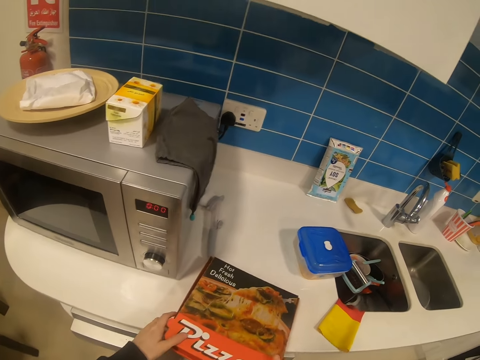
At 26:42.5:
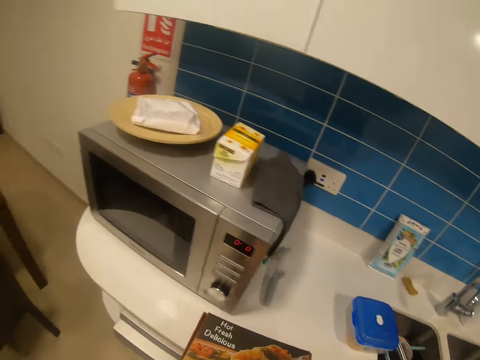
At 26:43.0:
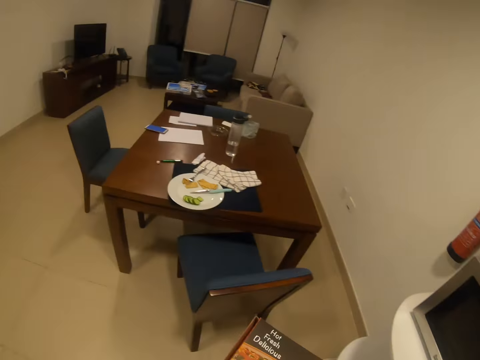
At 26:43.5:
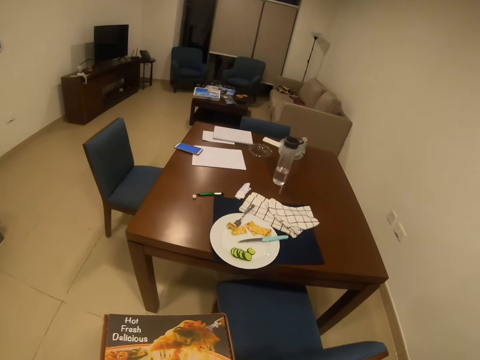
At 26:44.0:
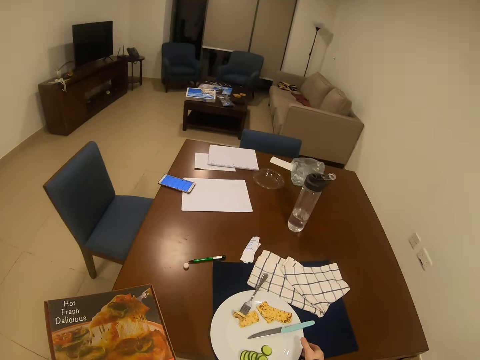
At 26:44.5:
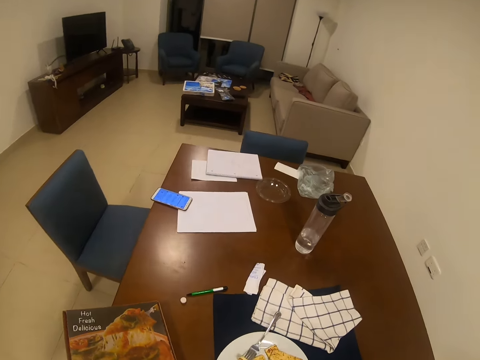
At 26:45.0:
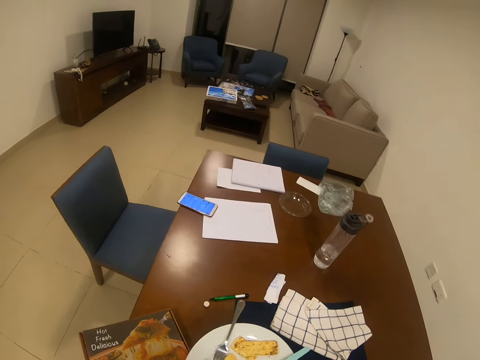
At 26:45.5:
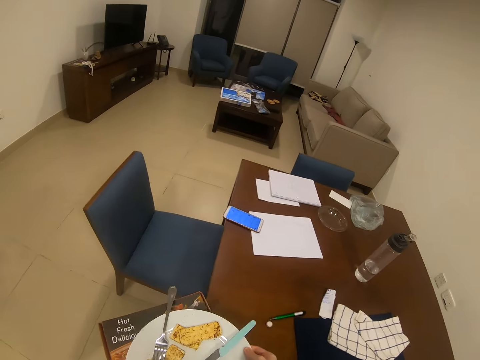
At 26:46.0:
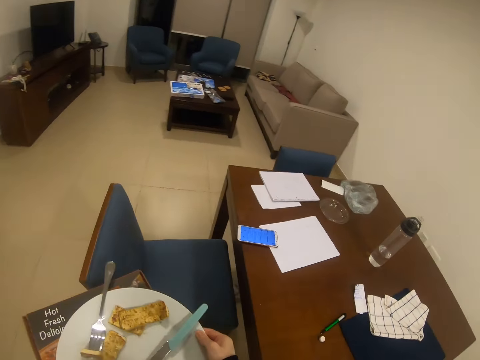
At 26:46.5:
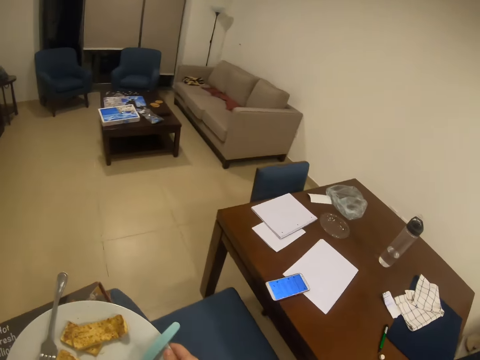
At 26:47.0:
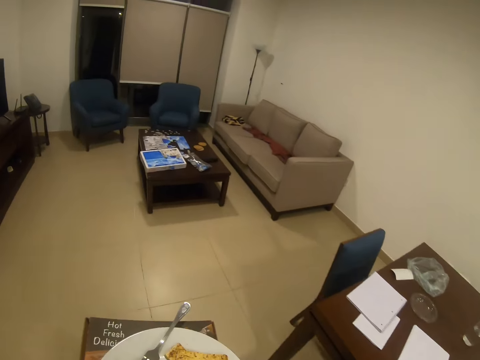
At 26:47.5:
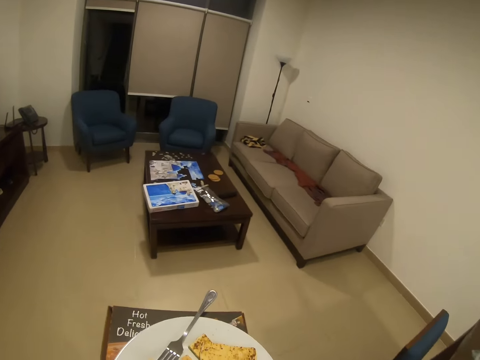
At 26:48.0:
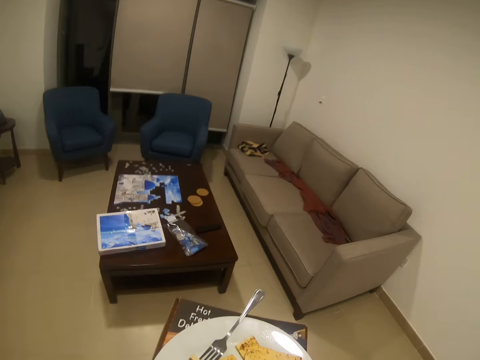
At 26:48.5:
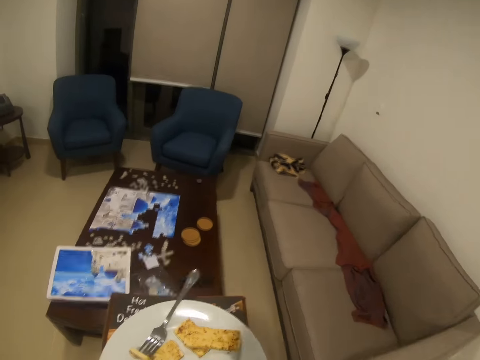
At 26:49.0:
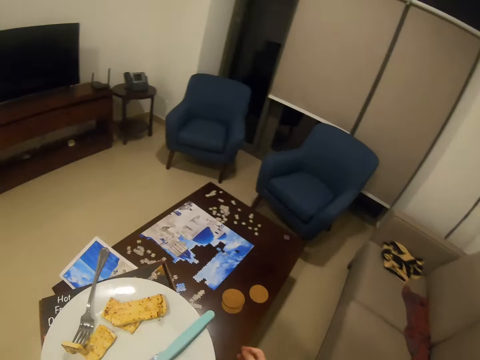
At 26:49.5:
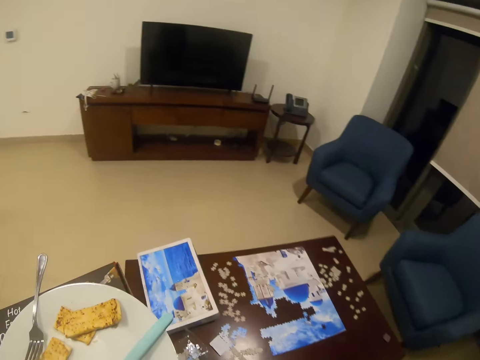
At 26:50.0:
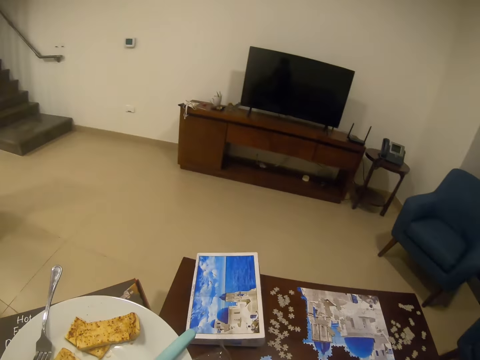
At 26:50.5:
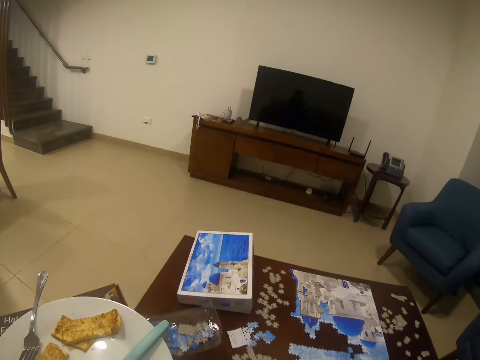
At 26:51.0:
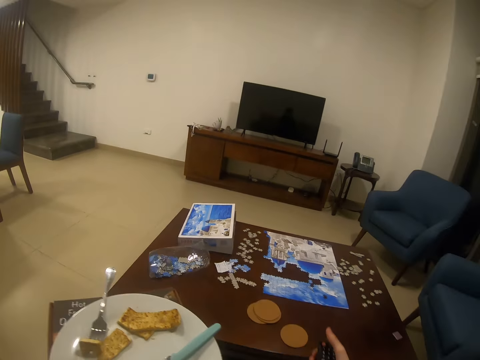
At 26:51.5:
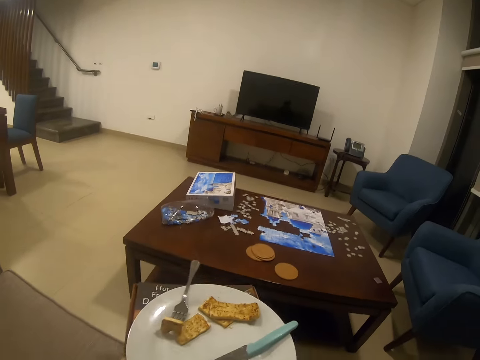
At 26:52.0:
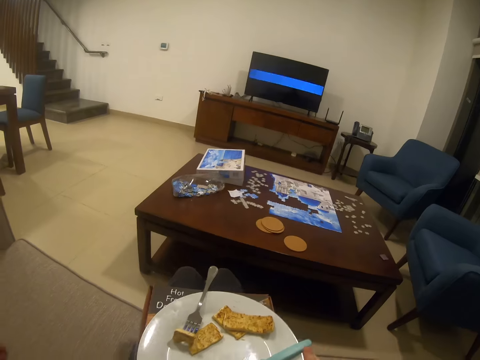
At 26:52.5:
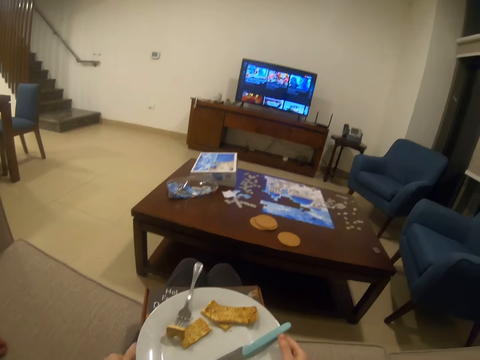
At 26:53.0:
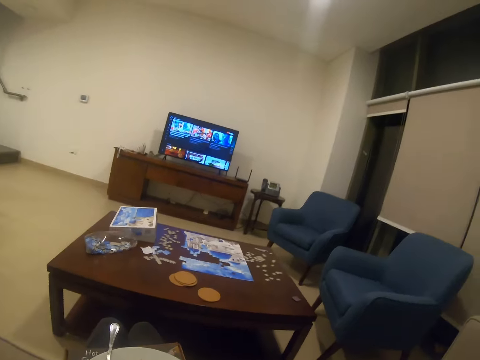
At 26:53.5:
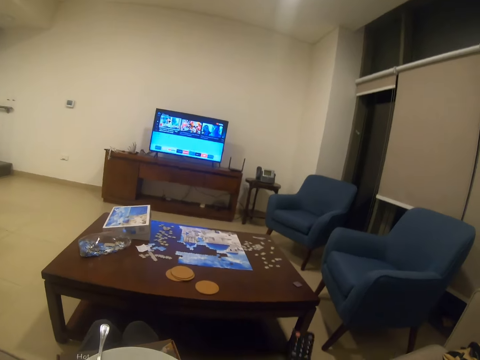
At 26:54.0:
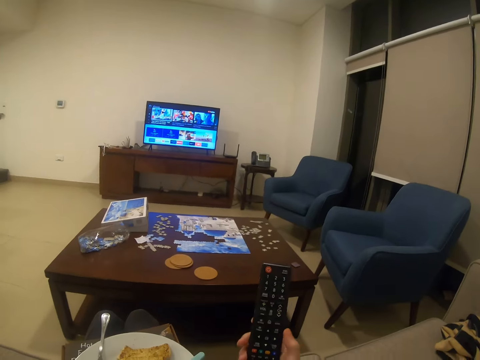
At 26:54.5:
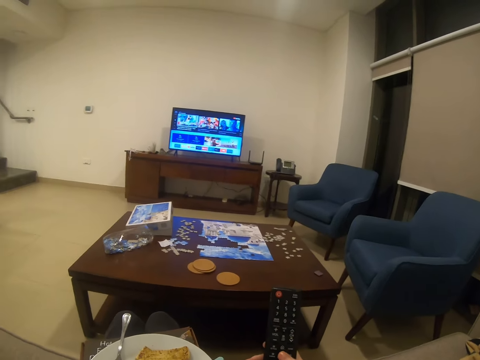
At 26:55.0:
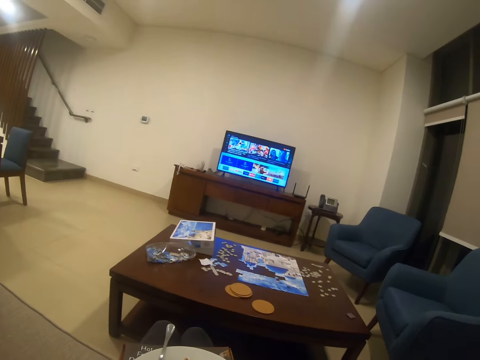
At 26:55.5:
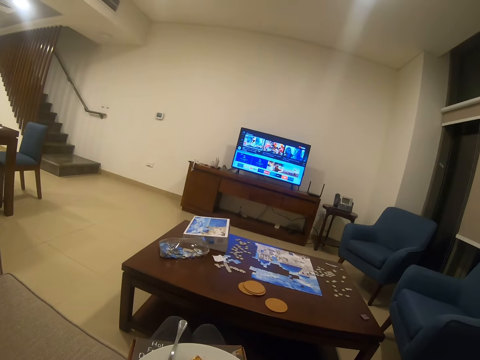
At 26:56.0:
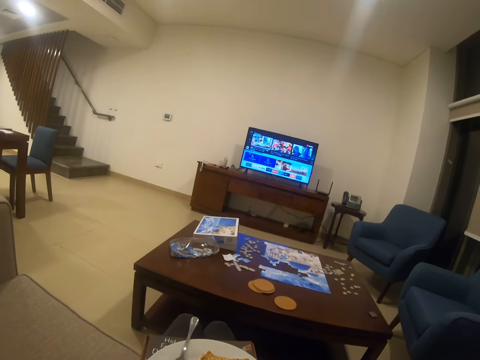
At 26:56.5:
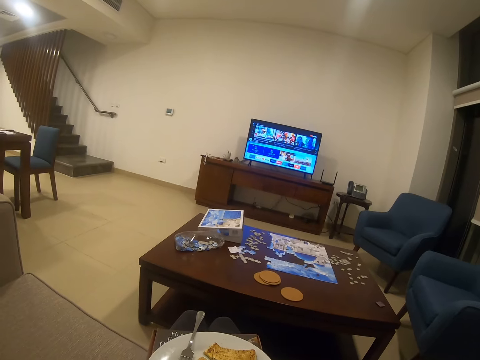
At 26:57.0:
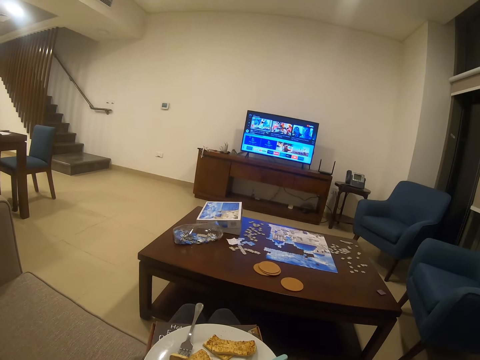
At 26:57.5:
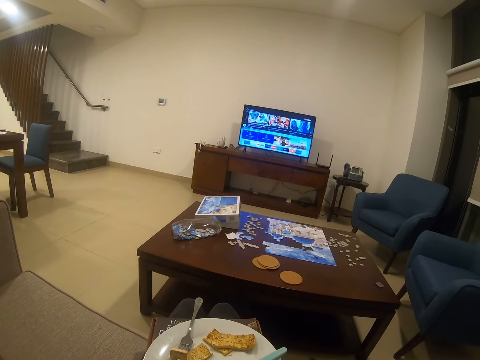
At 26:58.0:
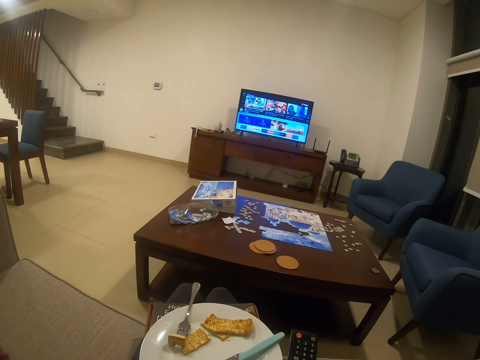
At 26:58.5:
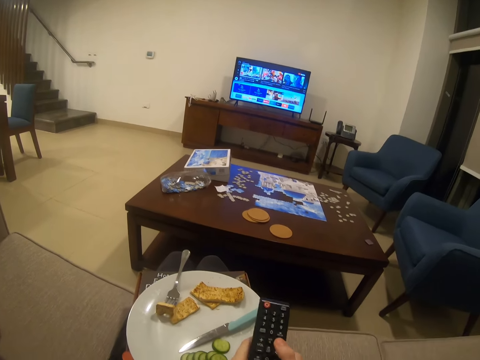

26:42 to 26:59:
The camera wearer picks up a box. They put the box on the table. They pick up a plate. They walk in a room. They sit on a chair. They dial a remote. They operate the television.

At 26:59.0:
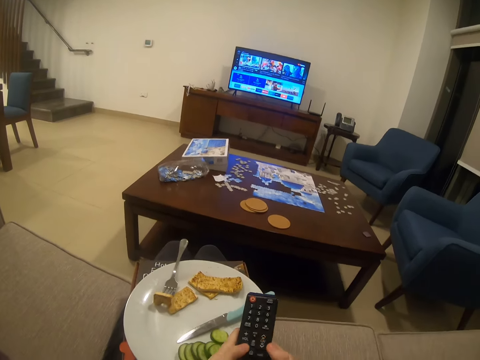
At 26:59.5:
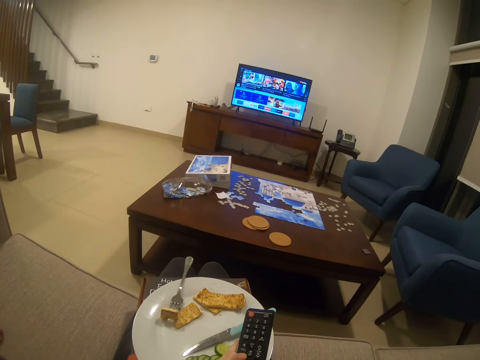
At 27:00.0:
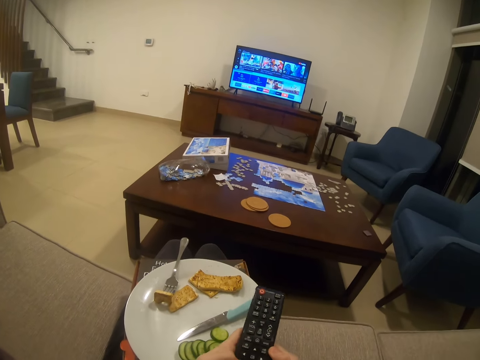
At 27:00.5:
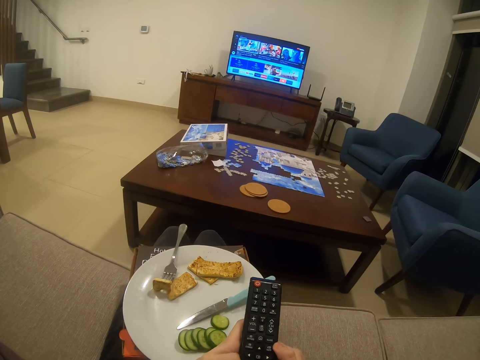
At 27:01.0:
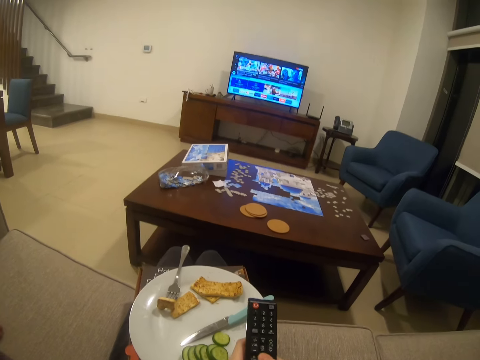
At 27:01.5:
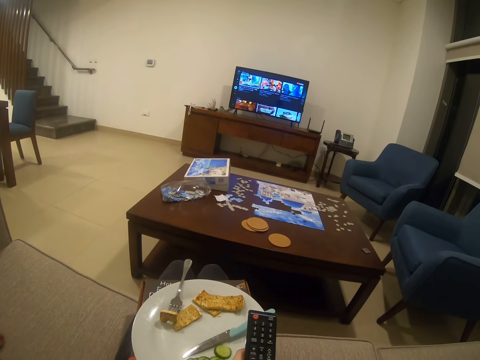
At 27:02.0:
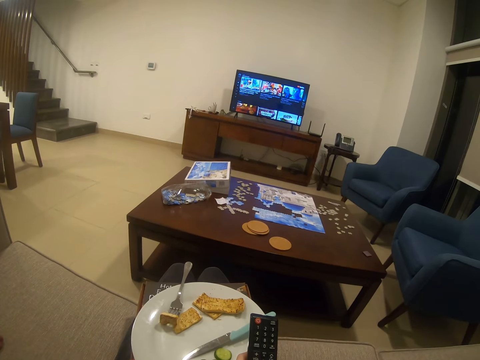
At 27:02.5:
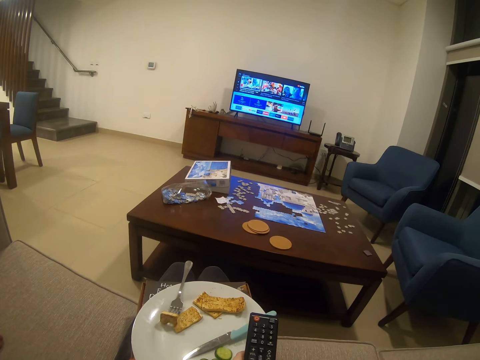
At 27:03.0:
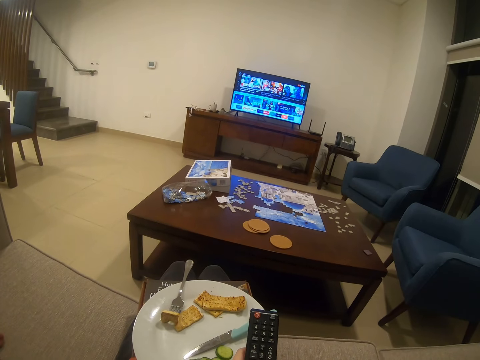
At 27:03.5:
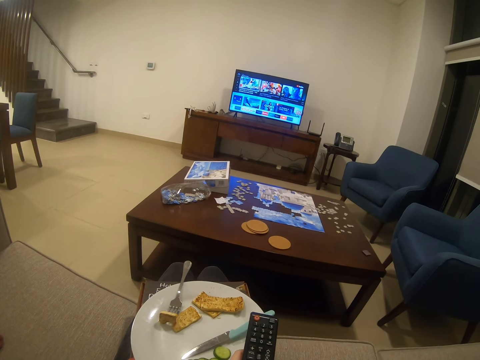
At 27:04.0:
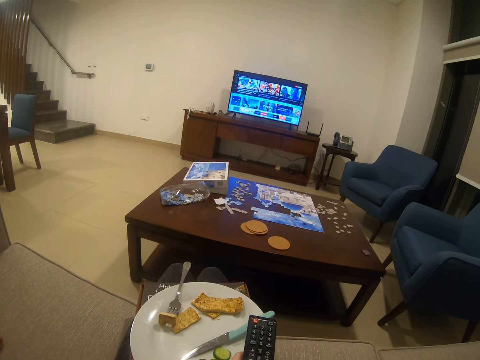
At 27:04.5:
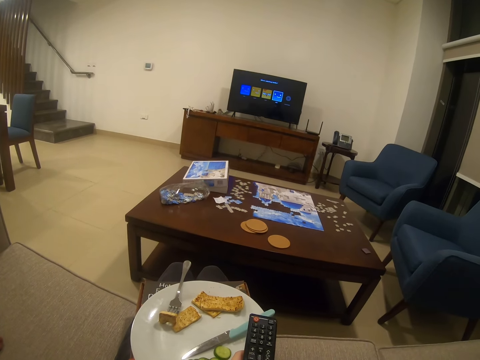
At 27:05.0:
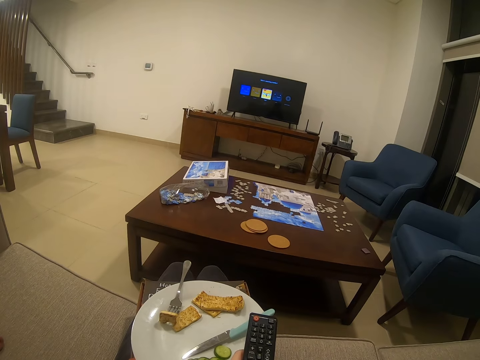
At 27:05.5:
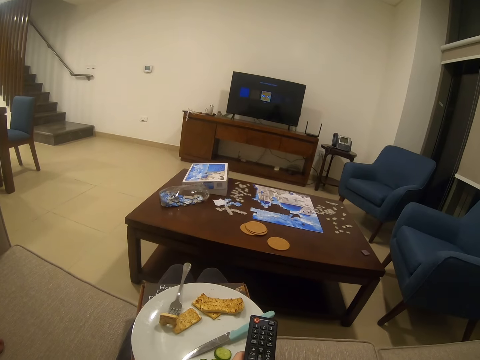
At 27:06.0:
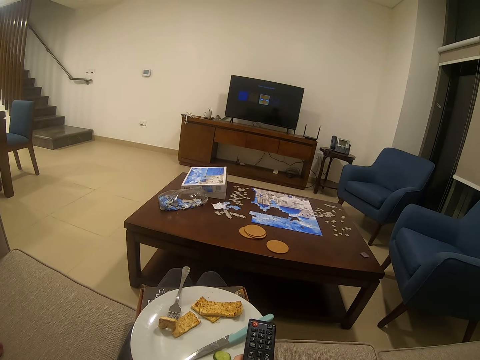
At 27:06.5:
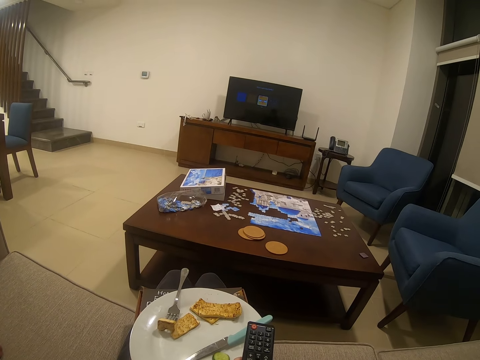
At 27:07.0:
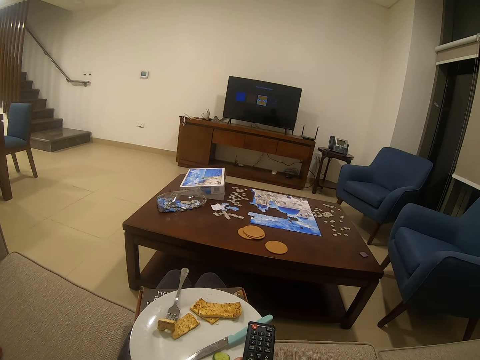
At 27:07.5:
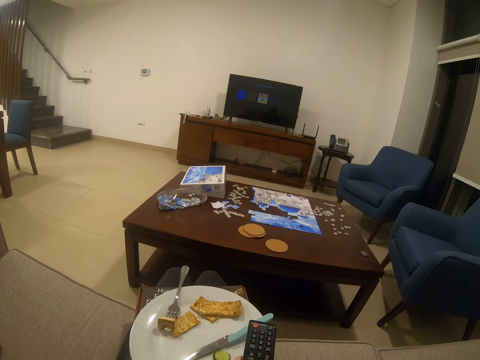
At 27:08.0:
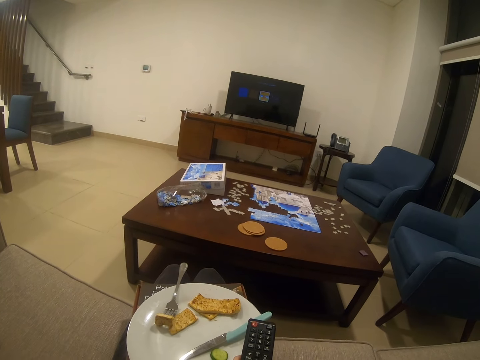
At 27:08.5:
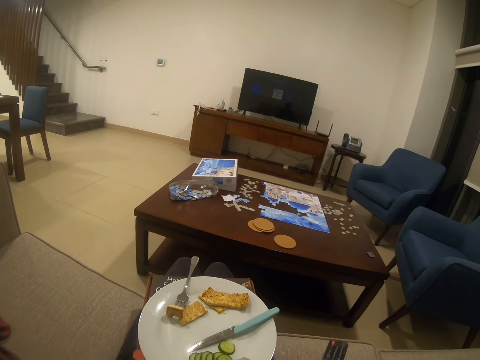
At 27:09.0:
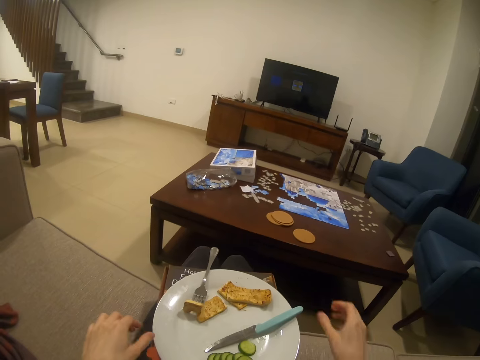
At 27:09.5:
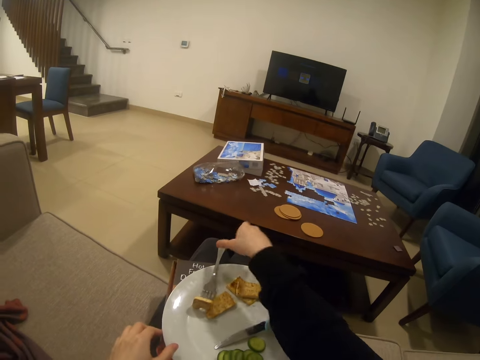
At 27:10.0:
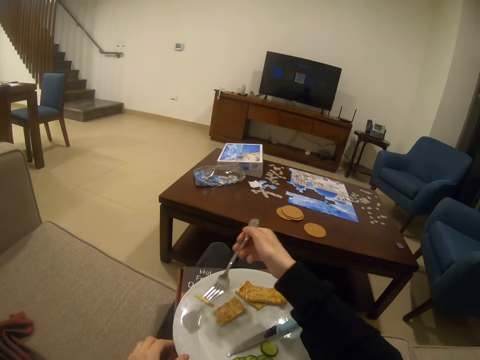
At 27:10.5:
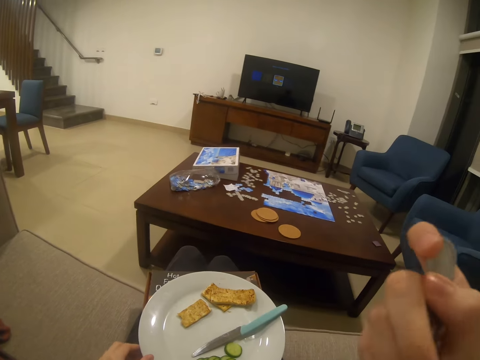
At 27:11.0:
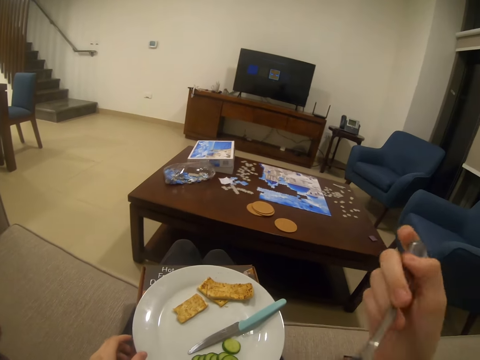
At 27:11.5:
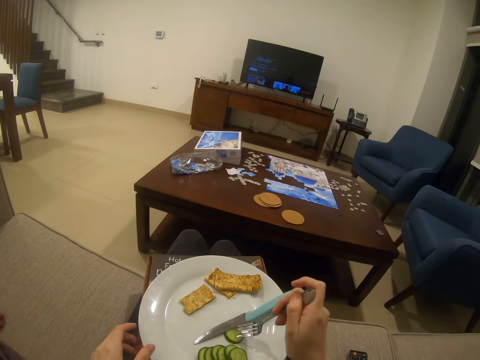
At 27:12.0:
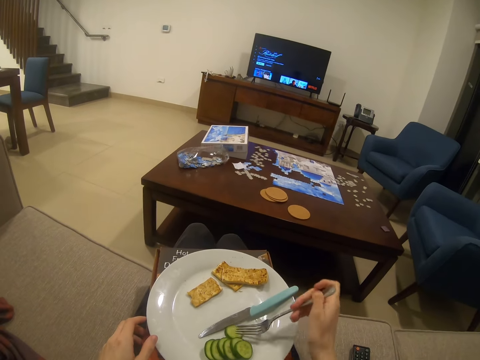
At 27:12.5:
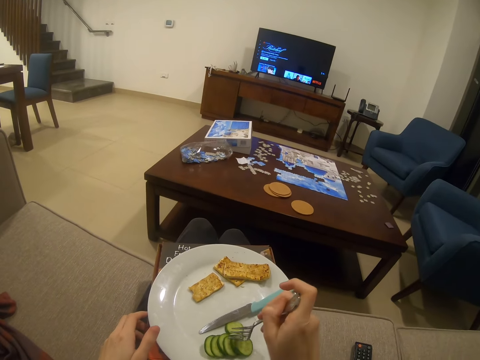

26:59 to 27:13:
The camera wearer picks up a spoon. They eat food.
